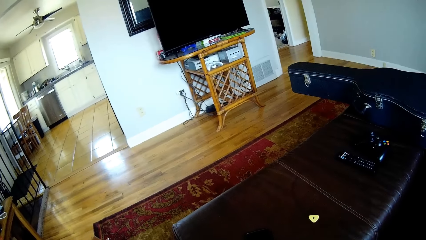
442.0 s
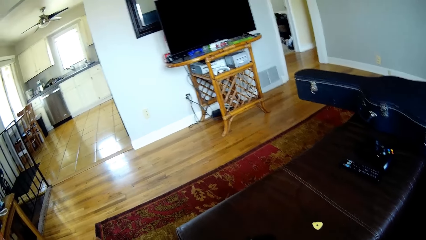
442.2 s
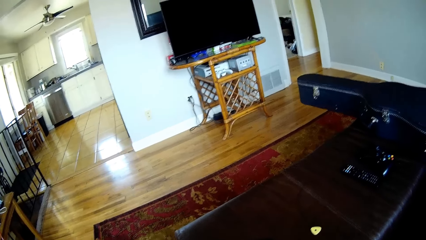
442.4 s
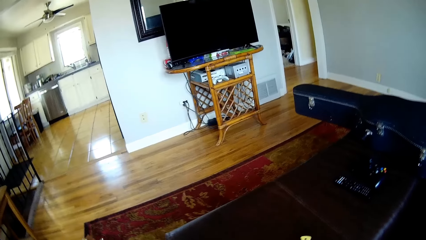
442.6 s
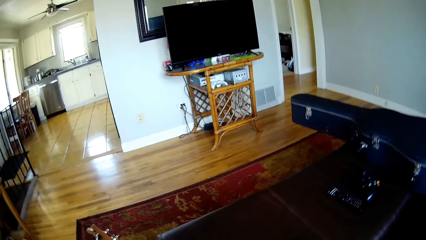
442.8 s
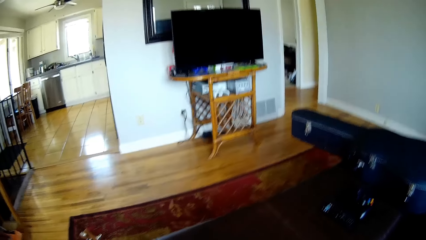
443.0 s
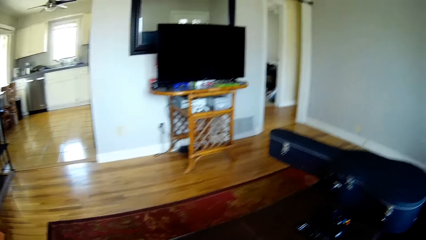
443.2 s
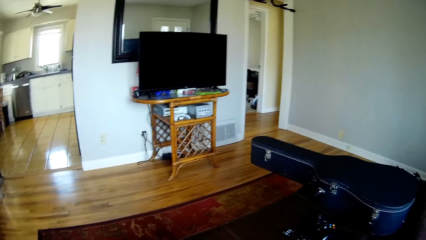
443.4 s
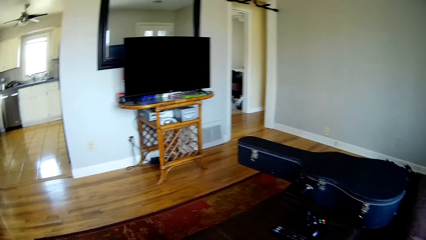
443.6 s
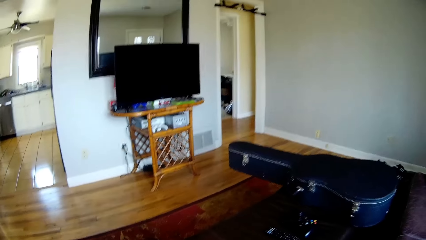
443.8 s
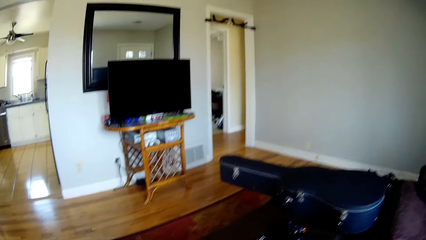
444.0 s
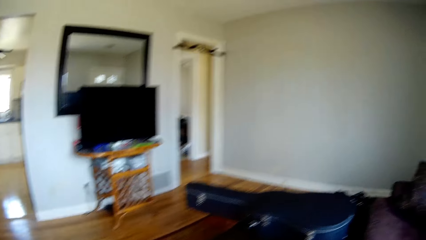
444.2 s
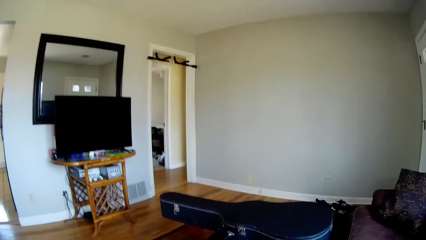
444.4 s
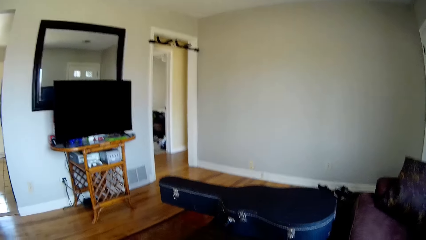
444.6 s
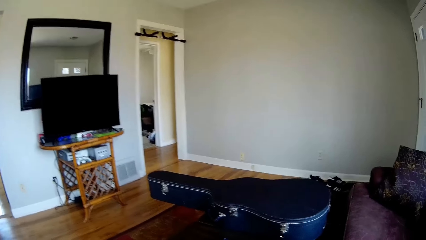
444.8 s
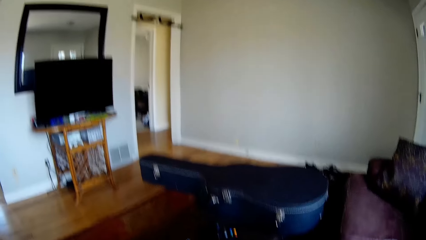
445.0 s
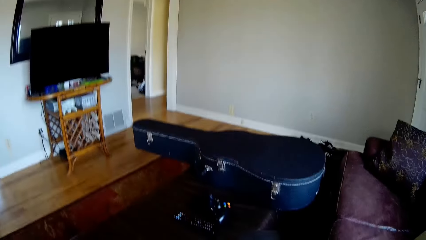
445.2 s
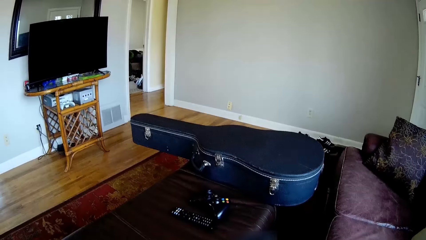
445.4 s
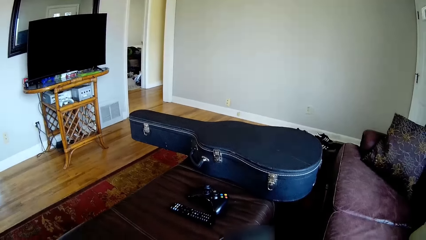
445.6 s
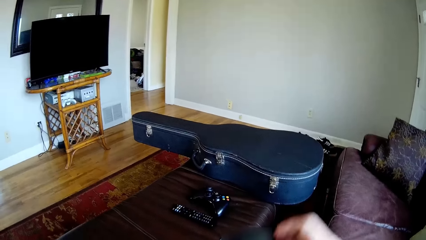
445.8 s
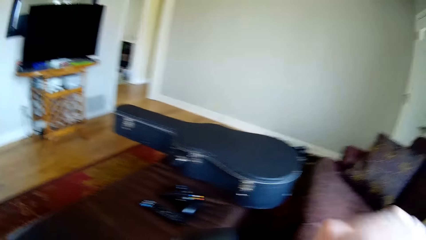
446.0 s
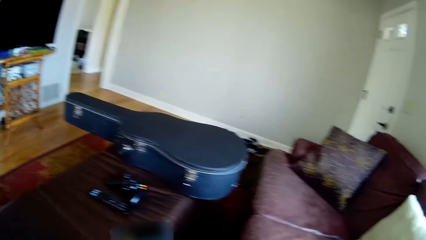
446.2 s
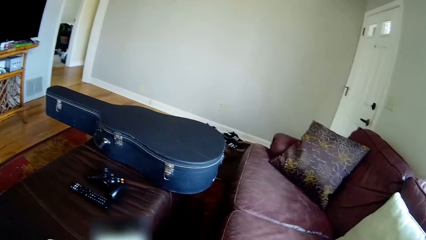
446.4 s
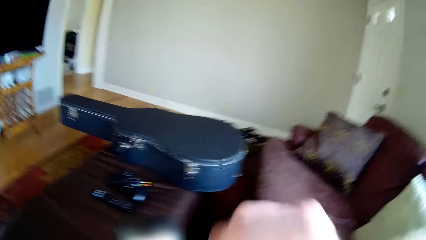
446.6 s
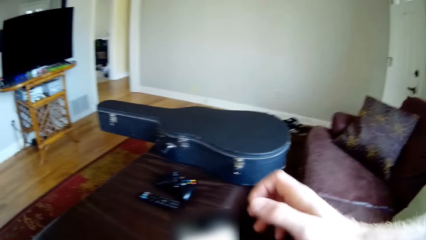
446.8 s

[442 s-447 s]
The camera wearer moves his hand. He touches his face with his right hand.

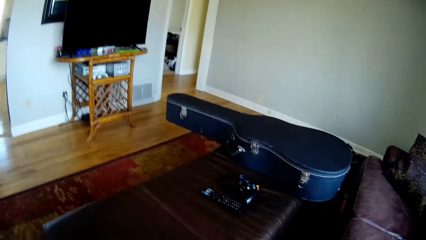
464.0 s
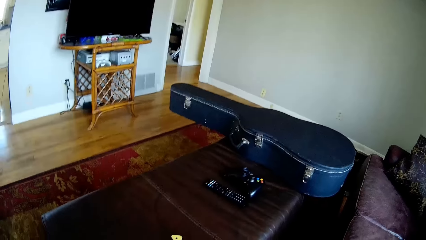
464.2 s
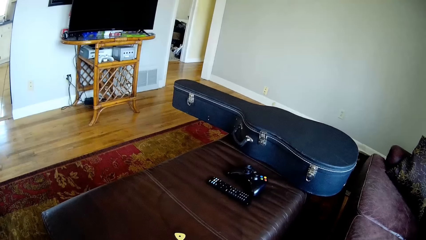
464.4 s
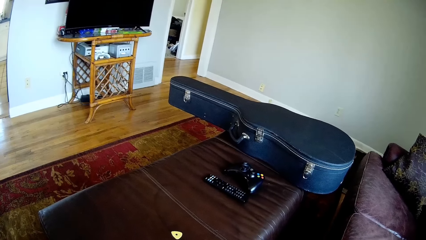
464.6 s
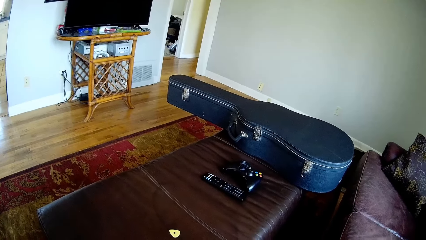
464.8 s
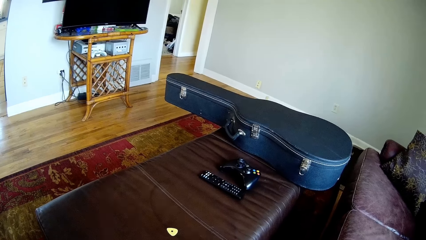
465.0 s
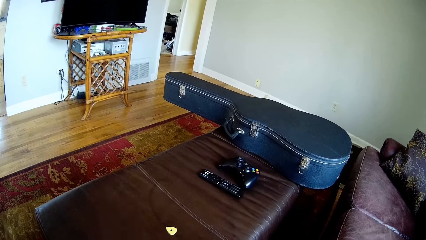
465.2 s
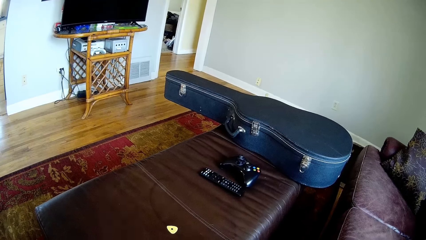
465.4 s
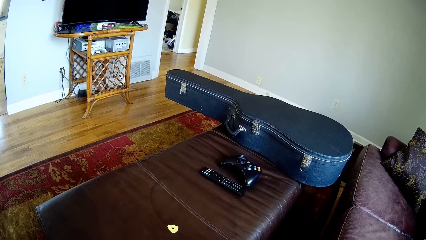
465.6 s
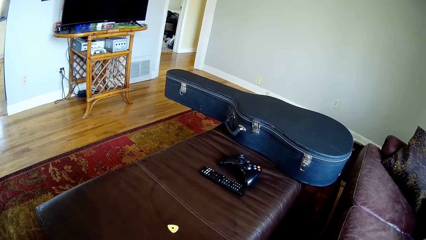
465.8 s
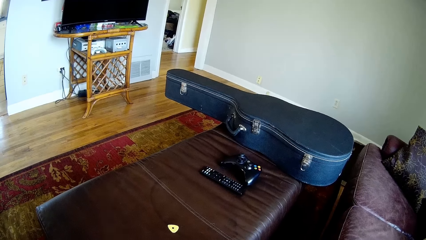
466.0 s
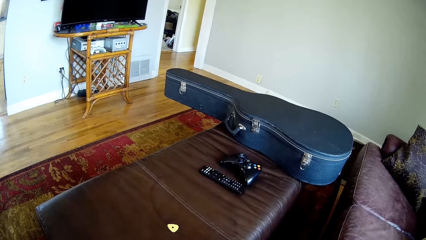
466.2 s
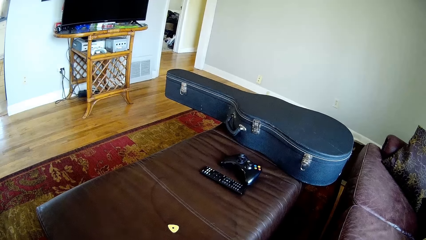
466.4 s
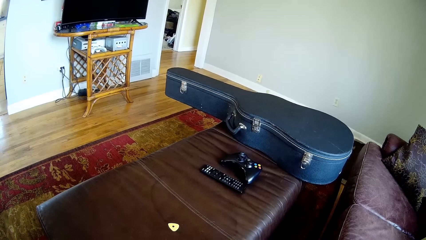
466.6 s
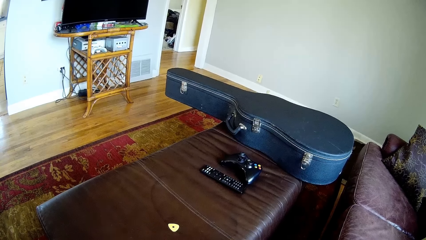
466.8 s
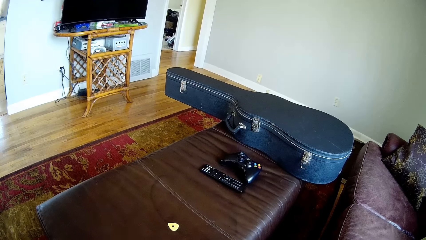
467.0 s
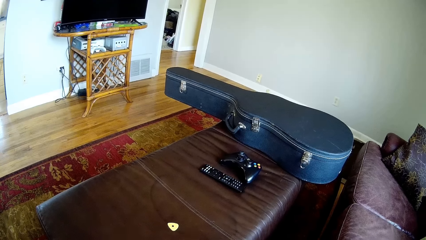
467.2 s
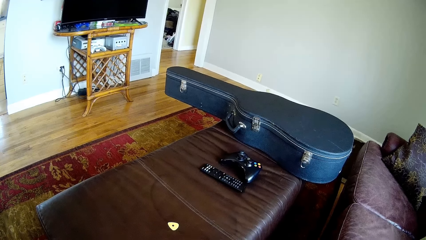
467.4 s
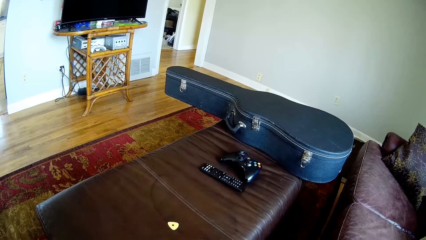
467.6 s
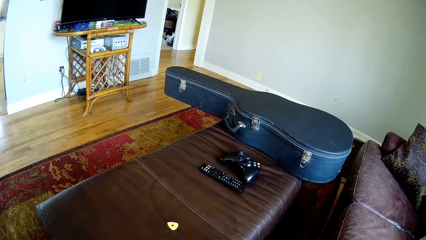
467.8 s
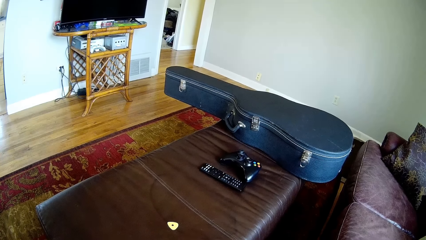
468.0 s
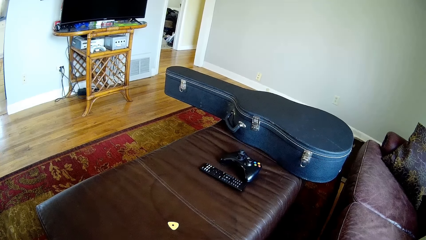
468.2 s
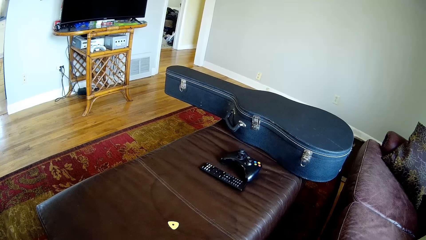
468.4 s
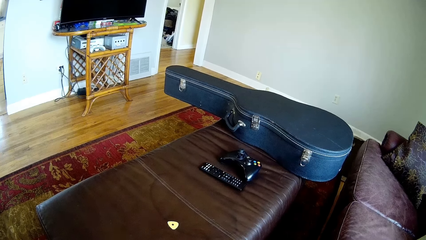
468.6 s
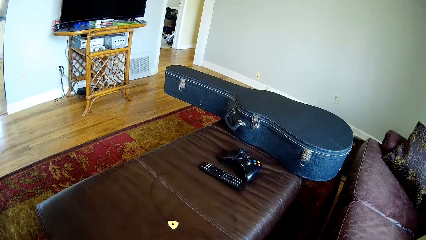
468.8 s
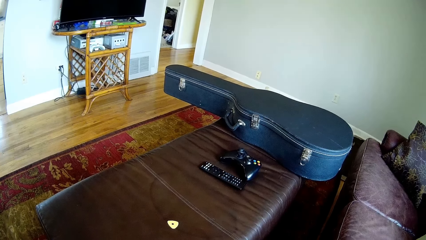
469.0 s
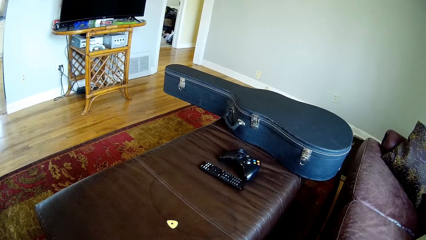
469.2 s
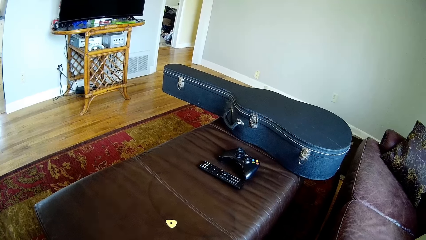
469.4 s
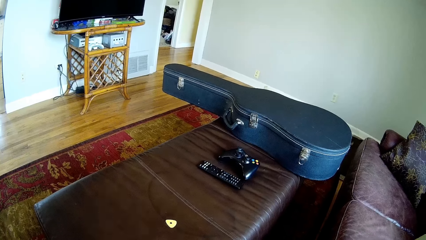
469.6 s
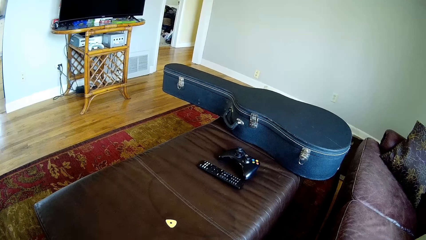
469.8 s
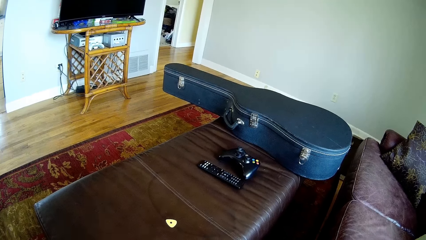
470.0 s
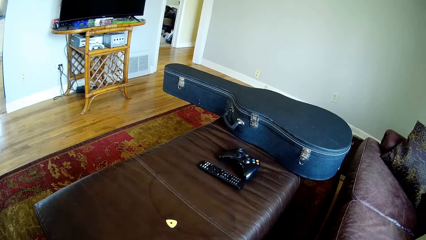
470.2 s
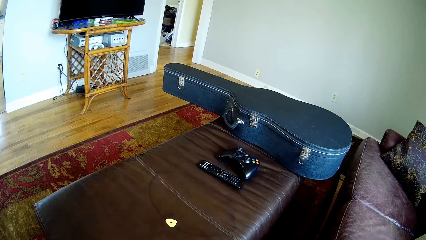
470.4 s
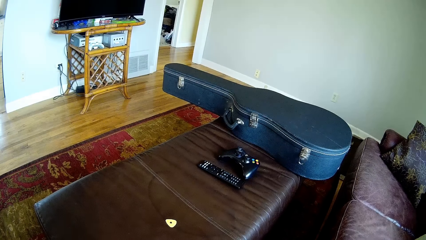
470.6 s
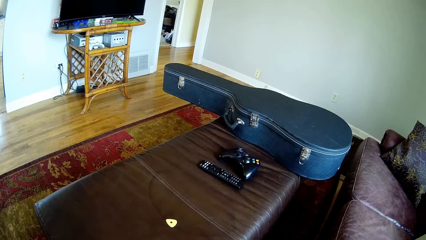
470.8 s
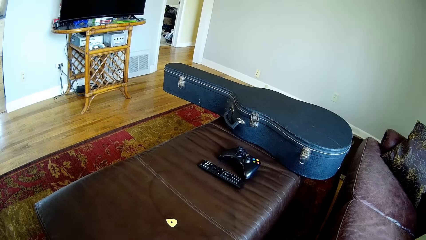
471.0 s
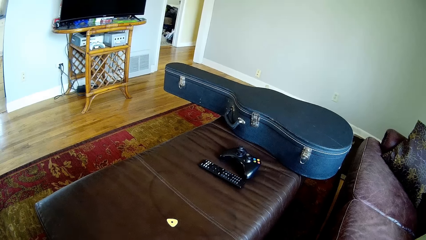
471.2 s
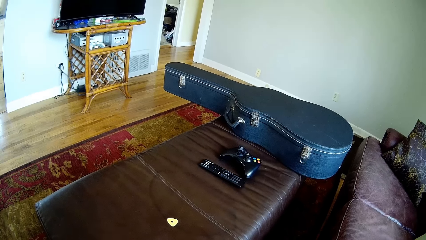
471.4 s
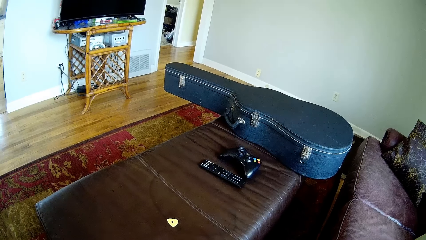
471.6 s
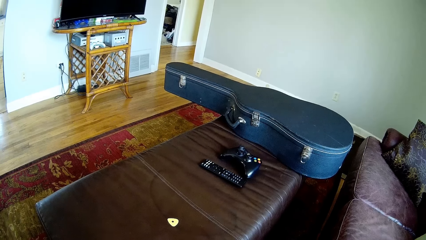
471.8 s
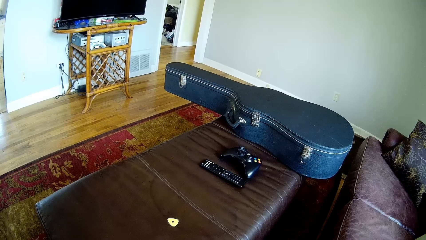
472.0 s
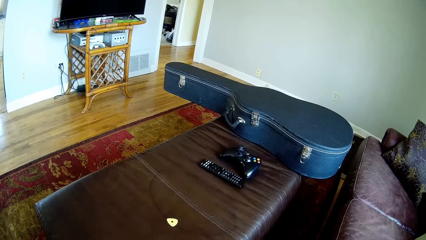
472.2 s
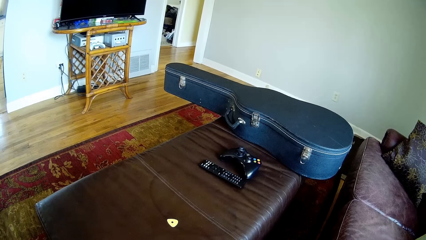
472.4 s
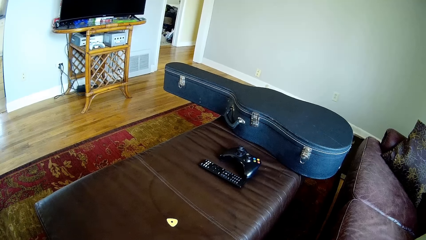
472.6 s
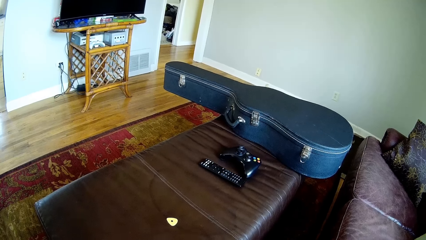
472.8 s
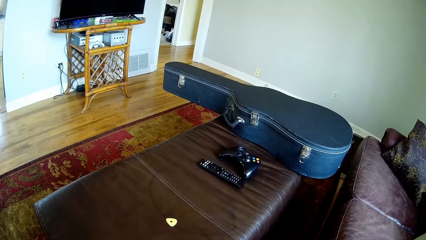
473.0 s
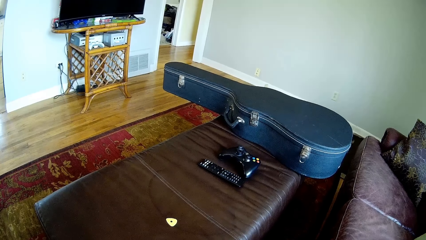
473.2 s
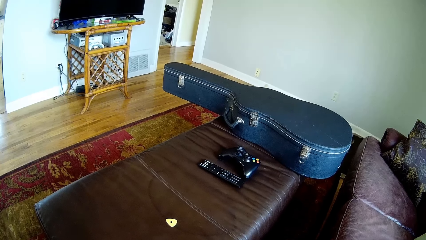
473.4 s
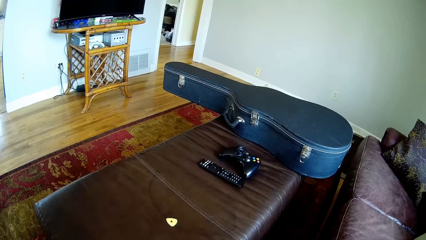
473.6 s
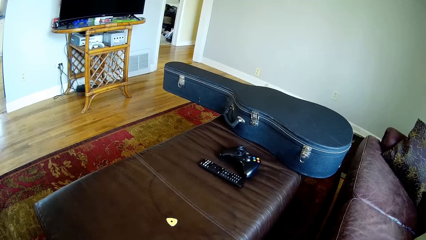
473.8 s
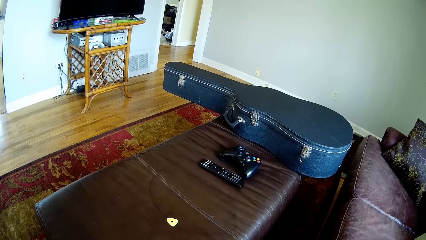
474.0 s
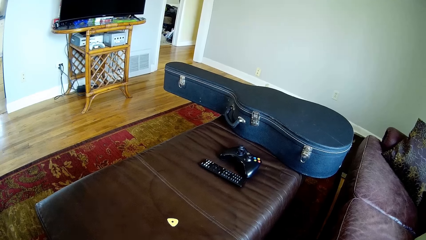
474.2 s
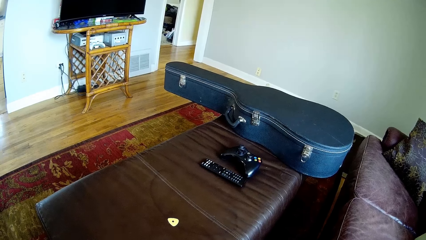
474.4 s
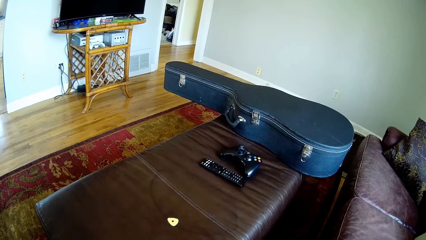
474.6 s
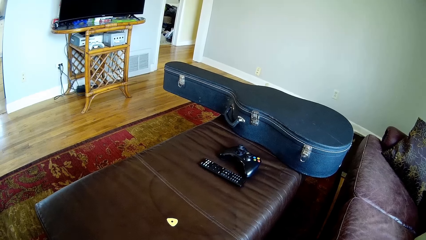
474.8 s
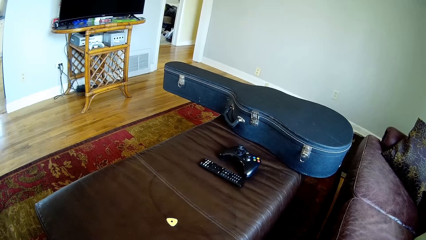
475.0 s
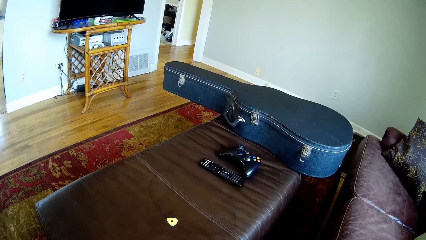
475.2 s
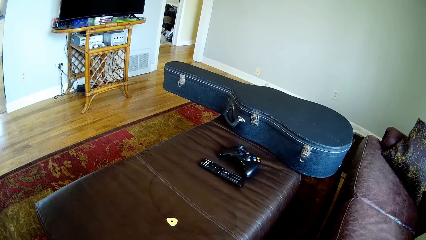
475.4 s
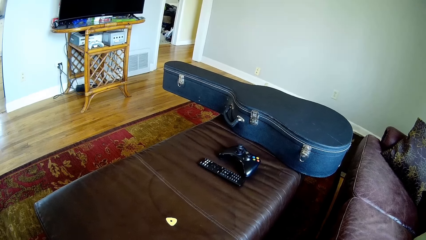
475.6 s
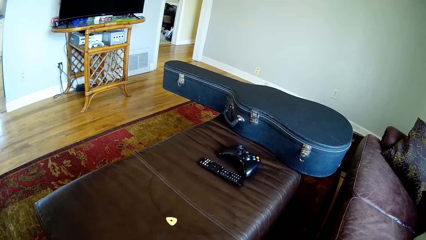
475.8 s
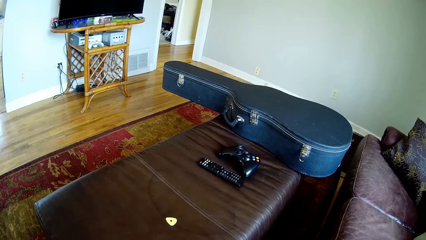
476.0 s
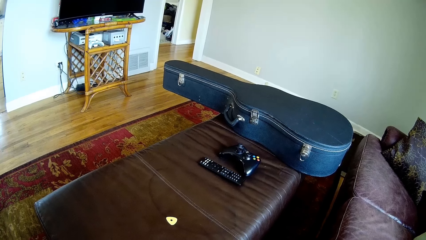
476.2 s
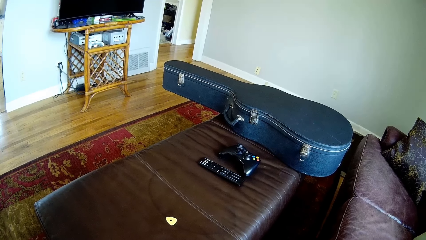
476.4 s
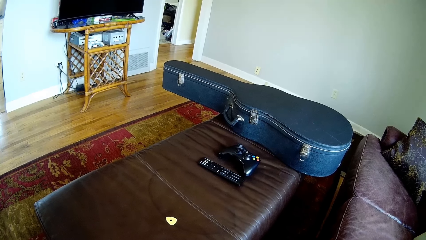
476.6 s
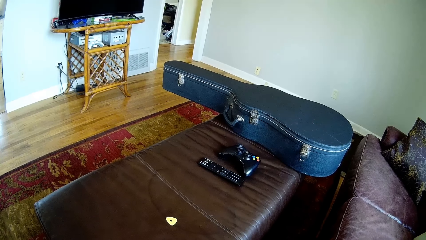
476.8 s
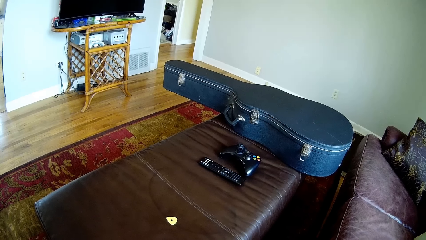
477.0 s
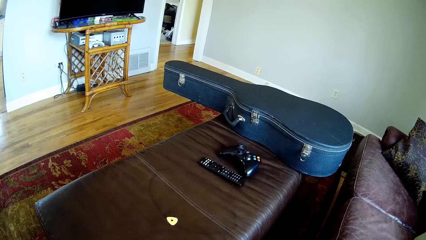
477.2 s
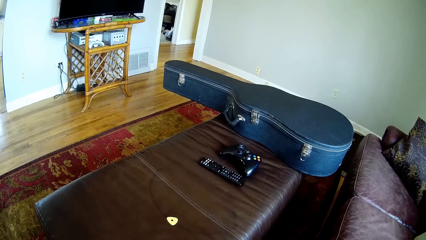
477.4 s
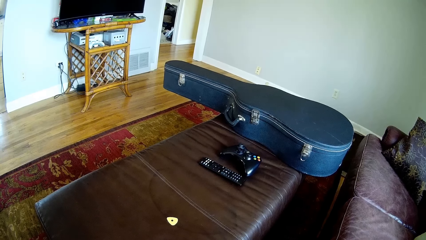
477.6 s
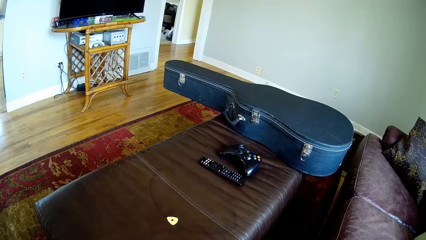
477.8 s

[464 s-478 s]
The camera wearer looks around the house.
